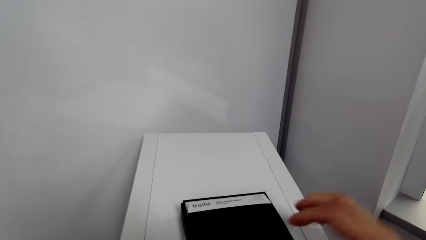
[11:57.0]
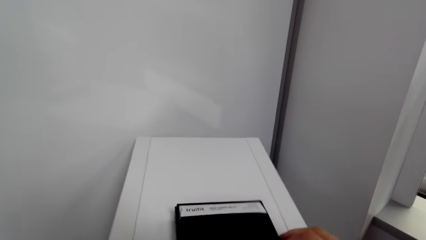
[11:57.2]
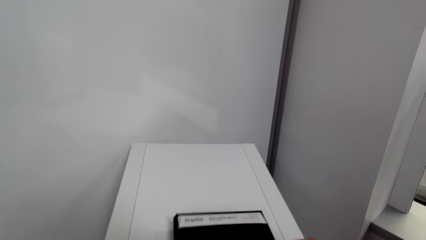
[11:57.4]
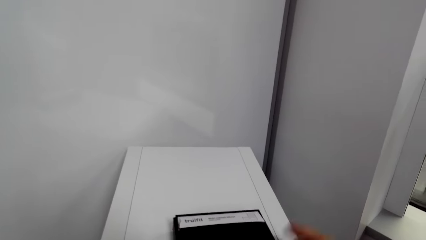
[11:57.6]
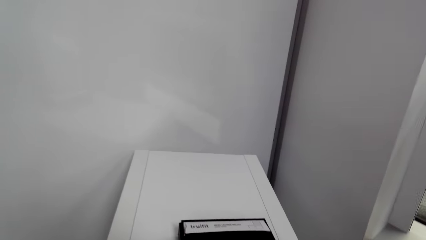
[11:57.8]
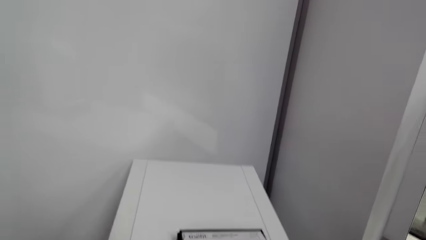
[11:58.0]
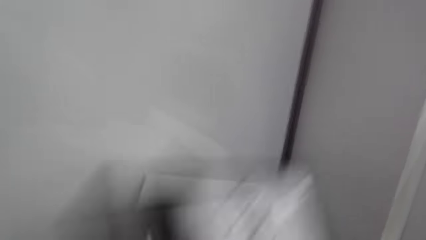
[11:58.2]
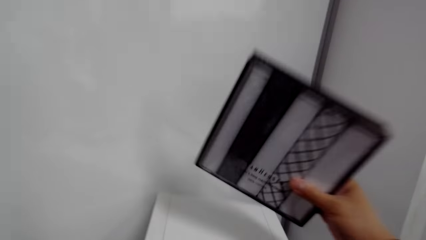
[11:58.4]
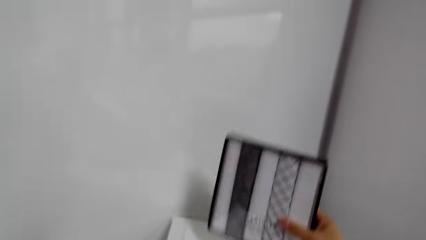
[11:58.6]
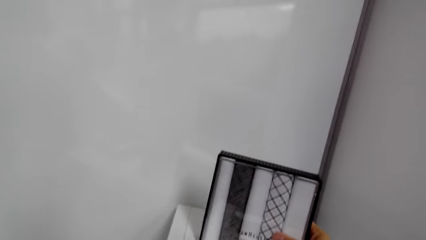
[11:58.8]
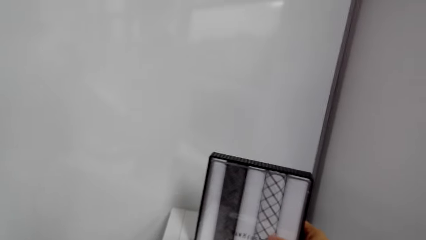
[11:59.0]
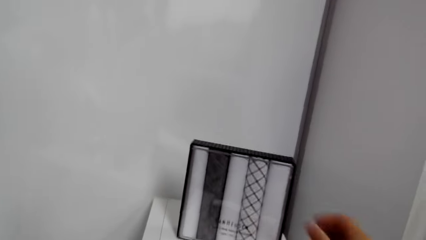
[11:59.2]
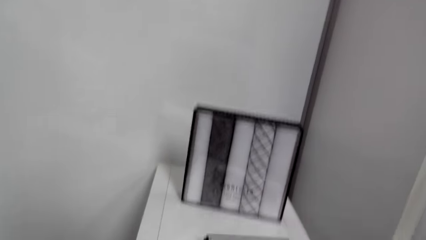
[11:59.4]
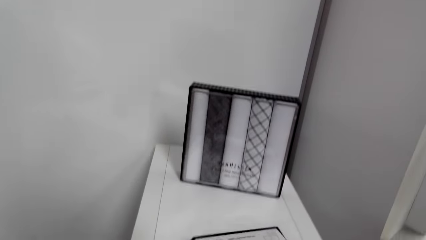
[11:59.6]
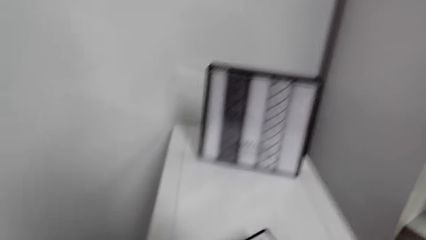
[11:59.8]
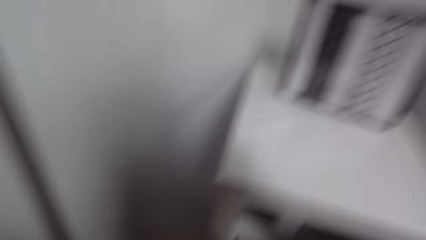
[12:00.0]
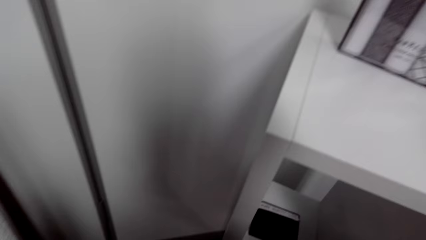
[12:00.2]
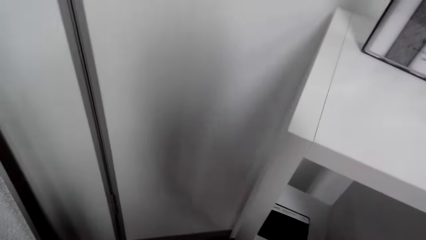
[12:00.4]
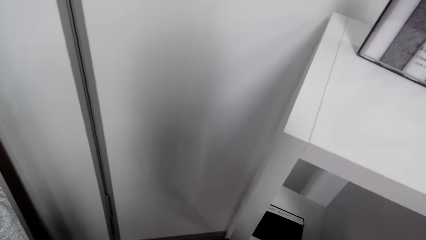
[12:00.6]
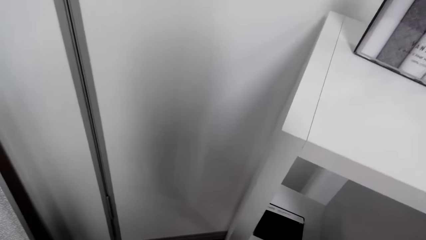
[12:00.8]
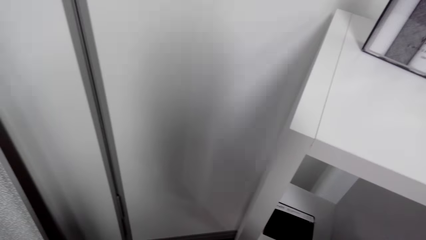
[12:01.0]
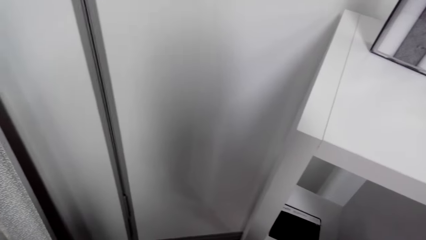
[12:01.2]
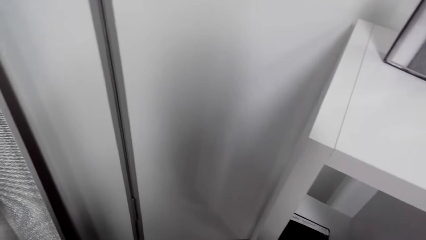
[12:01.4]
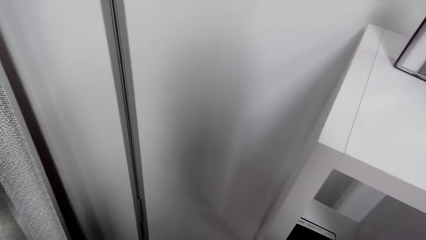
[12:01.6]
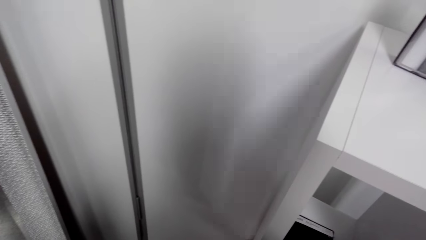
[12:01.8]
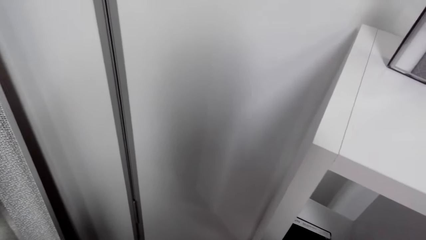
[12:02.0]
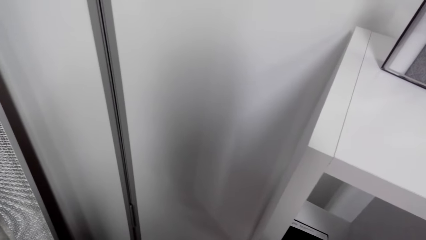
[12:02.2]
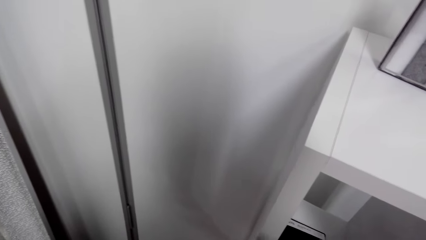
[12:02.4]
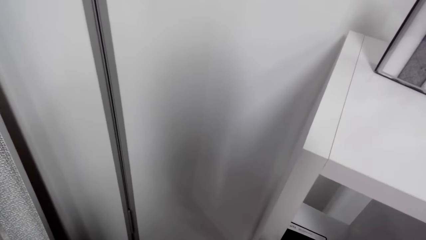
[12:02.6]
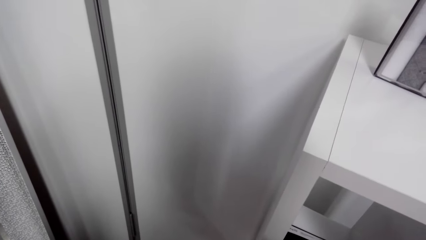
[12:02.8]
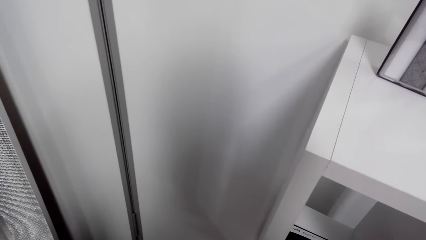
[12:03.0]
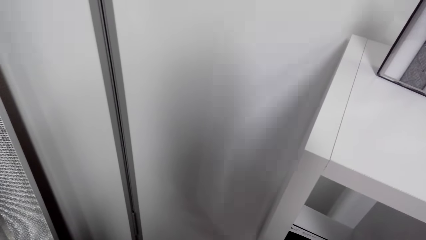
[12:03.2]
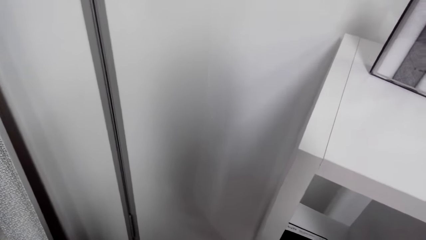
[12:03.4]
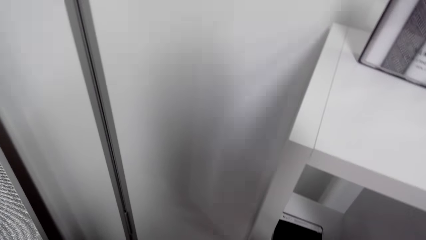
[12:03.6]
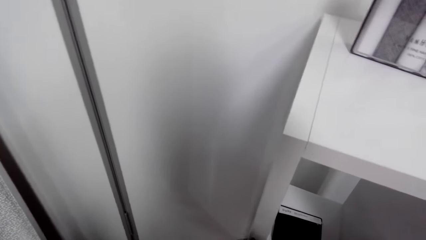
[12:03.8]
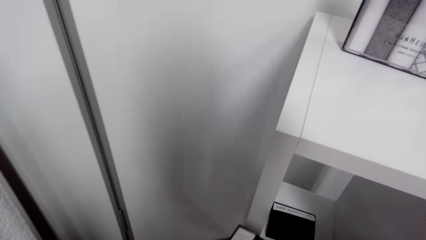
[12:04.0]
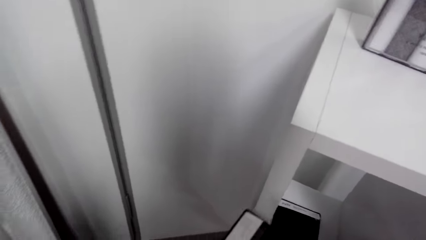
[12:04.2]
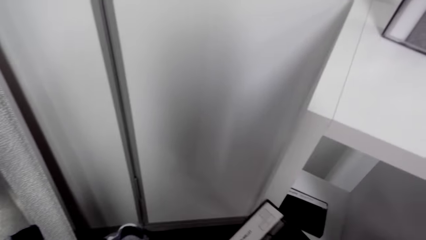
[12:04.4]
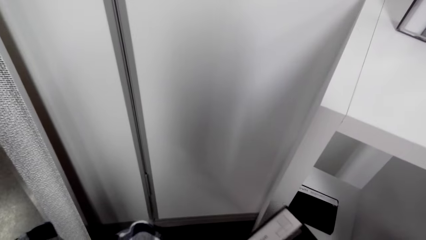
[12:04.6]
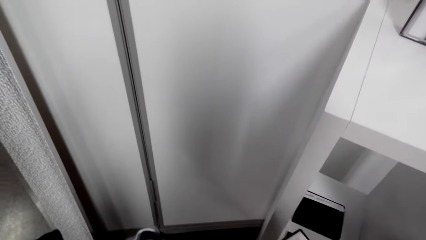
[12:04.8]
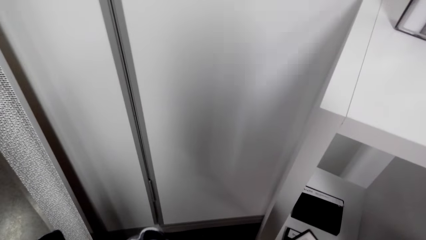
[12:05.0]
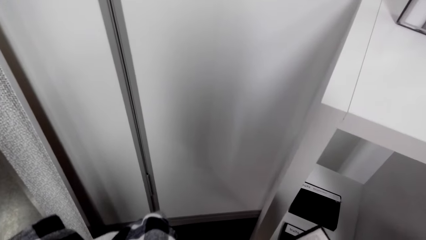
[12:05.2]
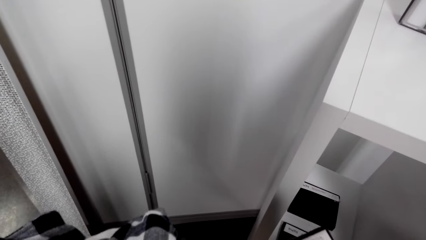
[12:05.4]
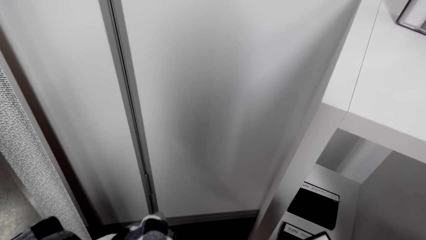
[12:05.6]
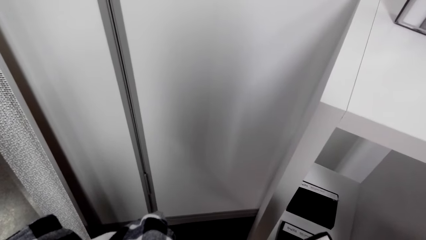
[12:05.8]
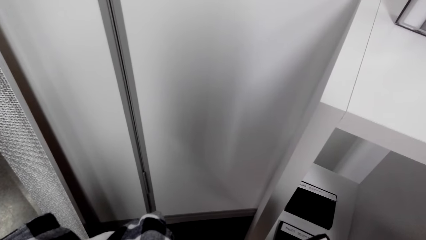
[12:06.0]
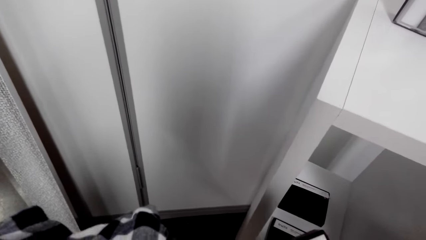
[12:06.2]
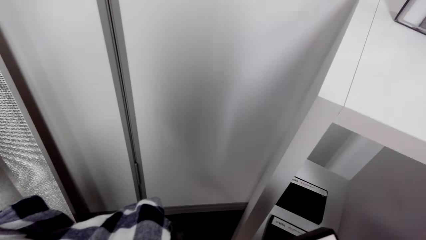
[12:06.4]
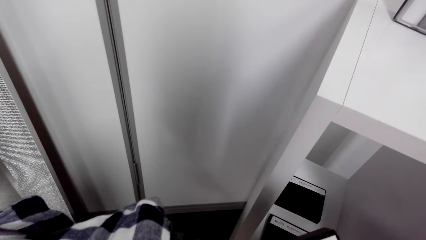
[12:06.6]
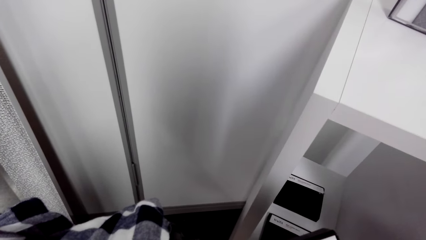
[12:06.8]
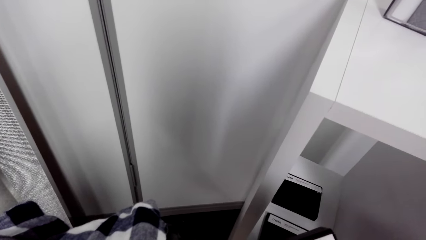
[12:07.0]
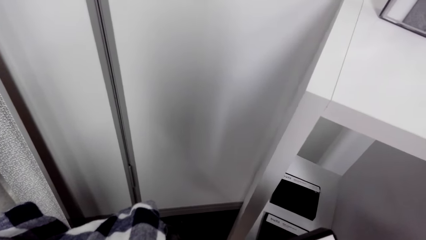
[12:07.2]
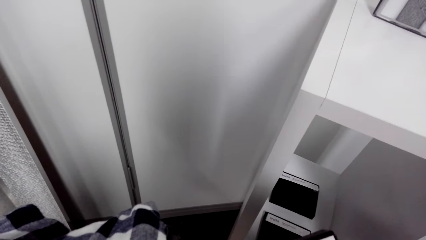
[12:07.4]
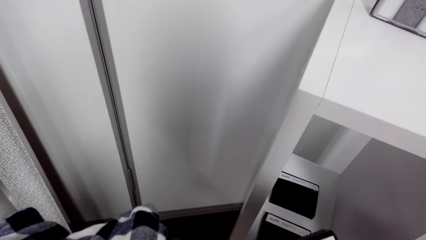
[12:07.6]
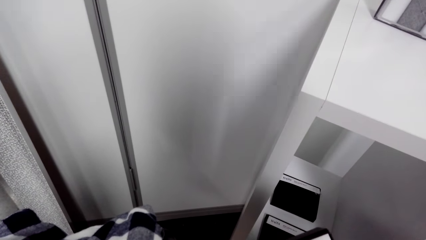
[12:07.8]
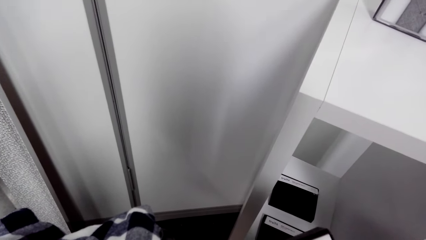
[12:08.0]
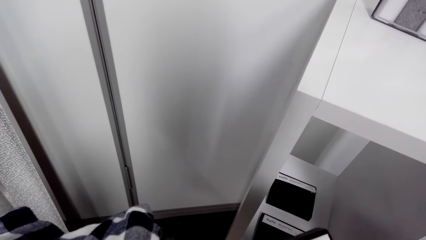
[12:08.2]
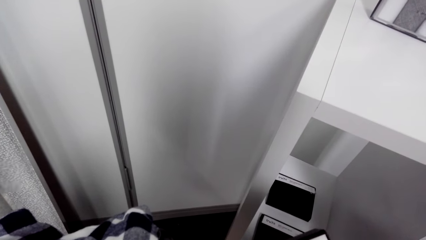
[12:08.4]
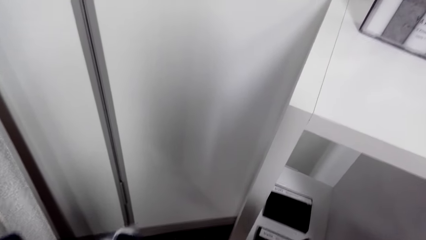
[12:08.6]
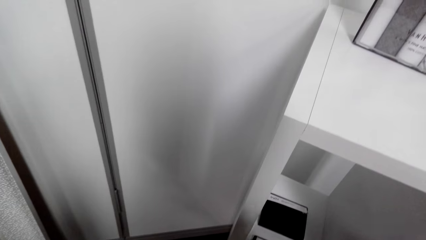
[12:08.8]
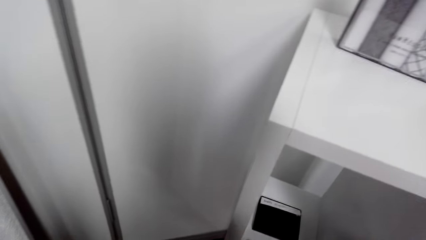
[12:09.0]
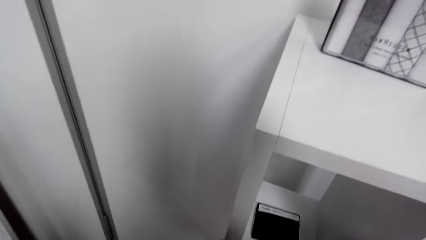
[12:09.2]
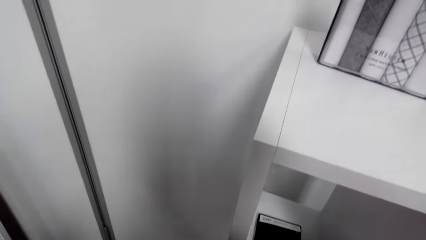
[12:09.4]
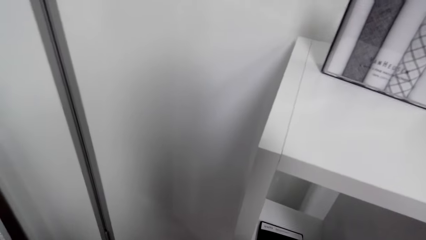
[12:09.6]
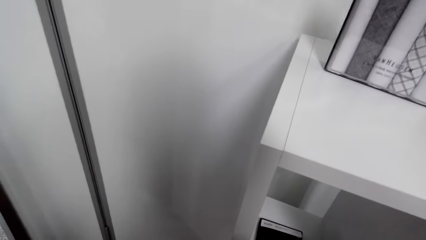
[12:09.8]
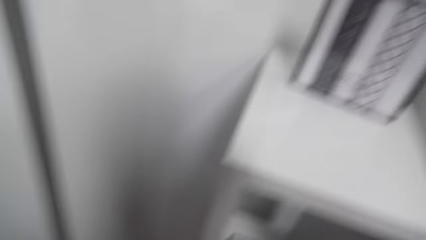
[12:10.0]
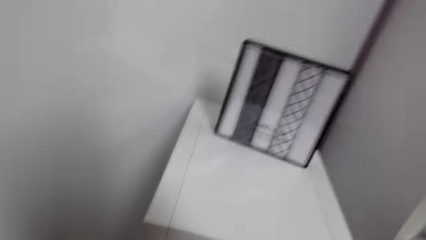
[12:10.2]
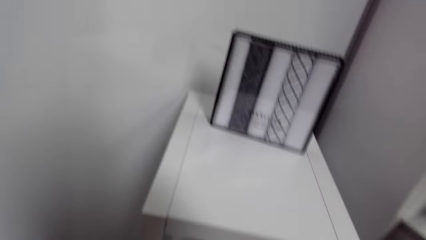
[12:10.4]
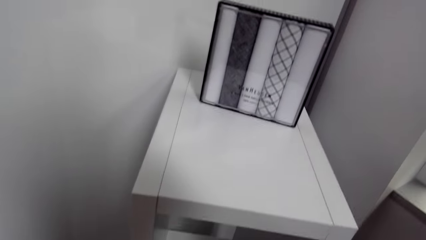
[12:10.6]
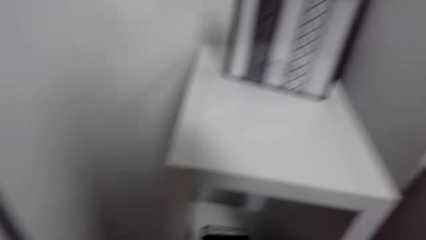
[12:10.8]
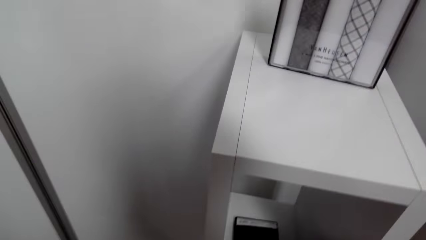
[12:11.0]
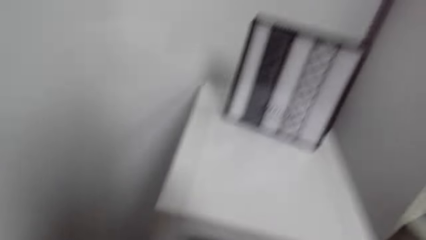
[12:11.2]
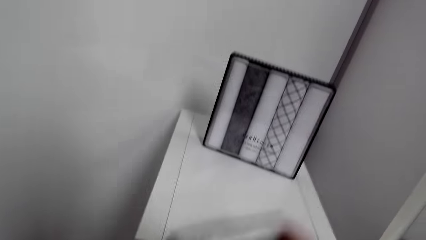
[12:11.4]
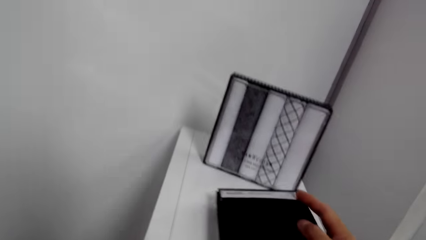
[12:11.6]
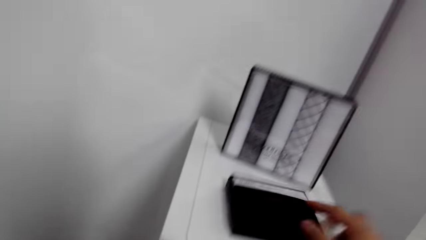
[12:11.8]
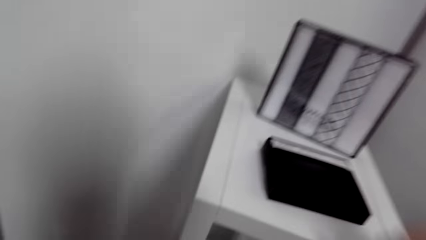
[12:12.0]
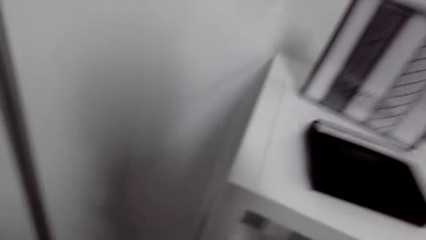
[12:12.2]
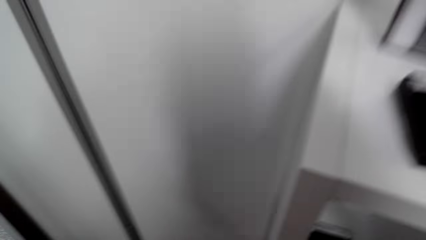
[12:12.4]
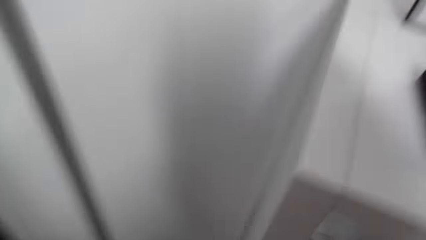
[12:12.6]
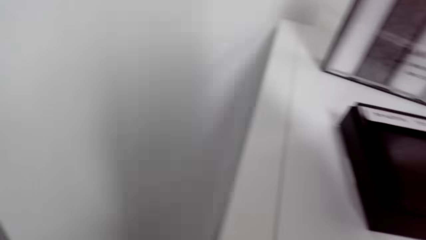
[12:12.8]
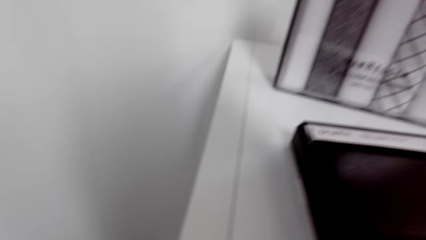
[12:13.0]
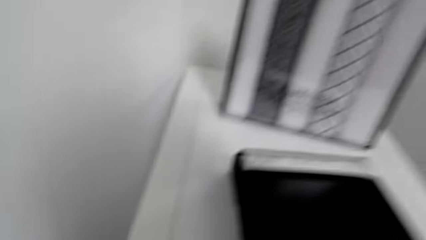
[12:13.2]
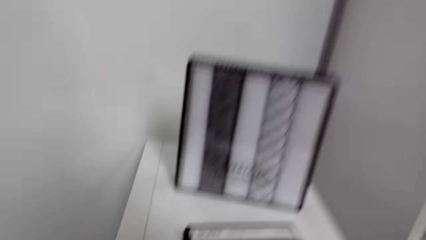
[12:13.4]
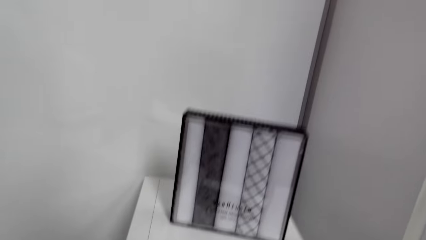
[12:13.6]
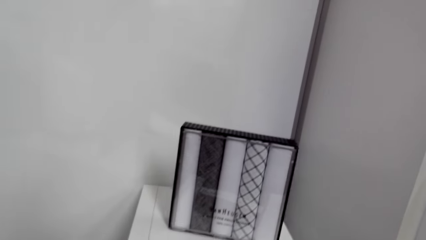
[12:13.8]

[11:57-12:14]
The camera wearer picks up the wallet. They put back the pack of ties on the stand. They look around. They take a look at the wallet. They do something. They look around. They put the wallet on the stand.
